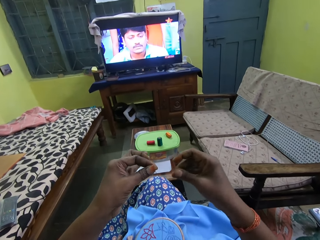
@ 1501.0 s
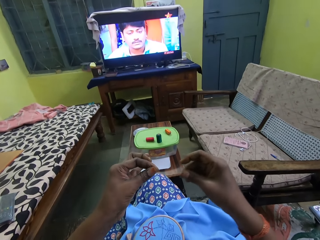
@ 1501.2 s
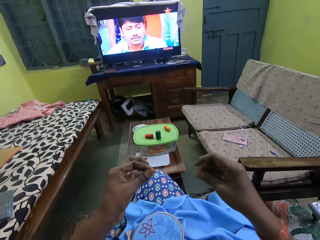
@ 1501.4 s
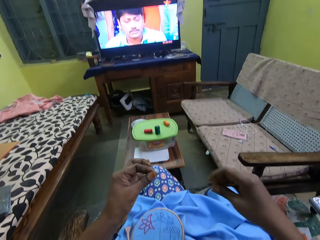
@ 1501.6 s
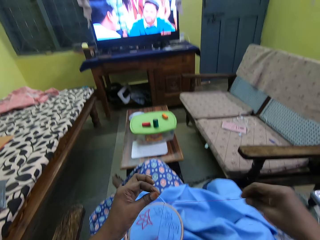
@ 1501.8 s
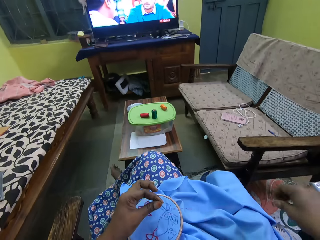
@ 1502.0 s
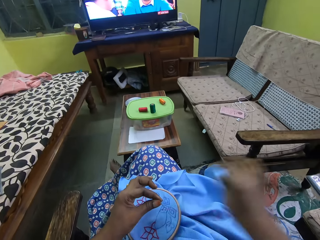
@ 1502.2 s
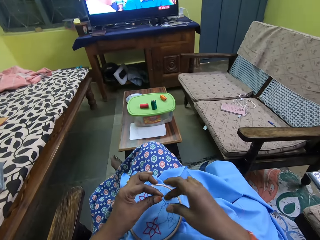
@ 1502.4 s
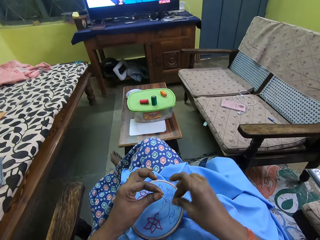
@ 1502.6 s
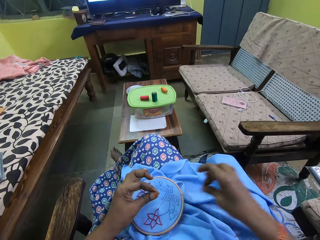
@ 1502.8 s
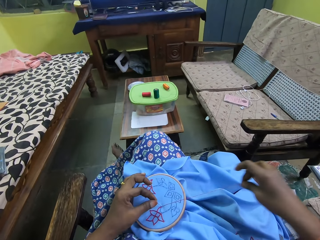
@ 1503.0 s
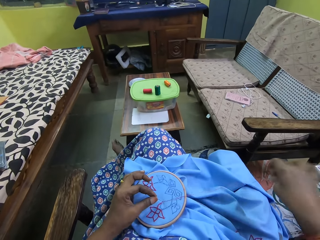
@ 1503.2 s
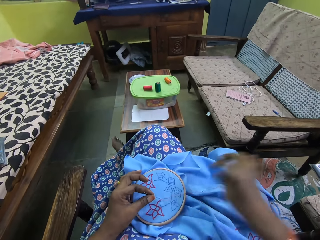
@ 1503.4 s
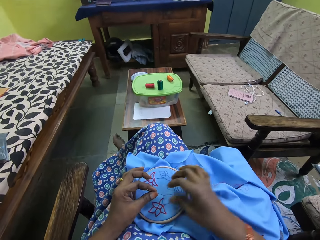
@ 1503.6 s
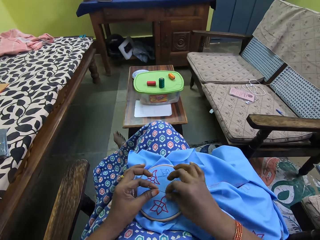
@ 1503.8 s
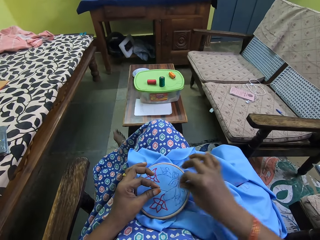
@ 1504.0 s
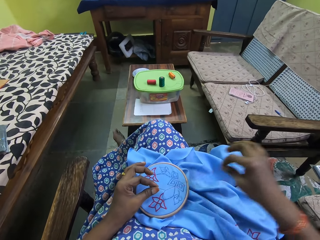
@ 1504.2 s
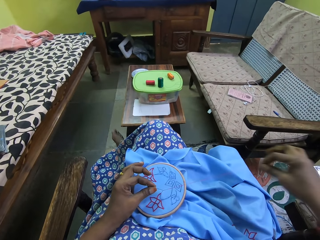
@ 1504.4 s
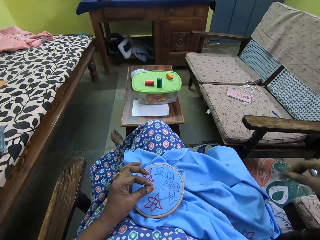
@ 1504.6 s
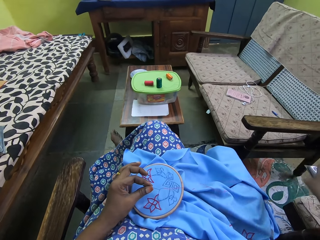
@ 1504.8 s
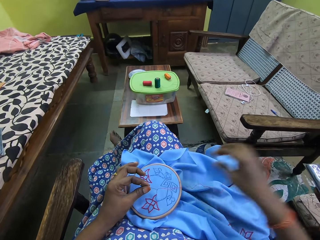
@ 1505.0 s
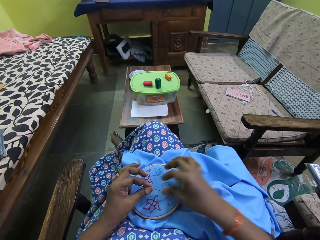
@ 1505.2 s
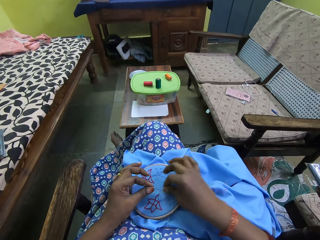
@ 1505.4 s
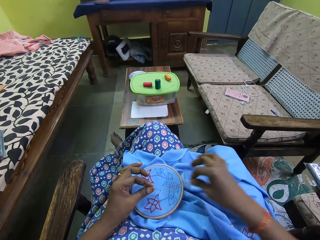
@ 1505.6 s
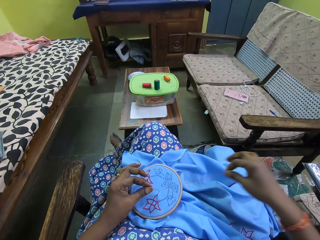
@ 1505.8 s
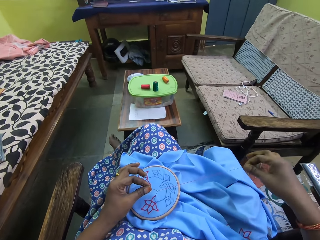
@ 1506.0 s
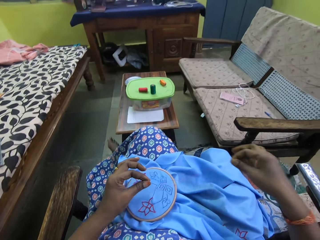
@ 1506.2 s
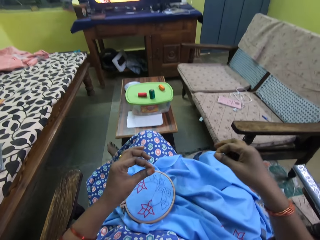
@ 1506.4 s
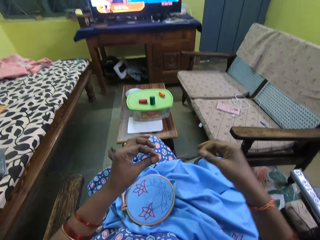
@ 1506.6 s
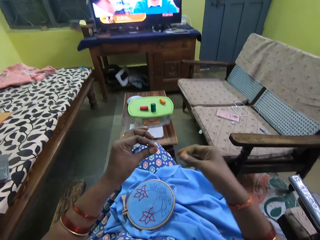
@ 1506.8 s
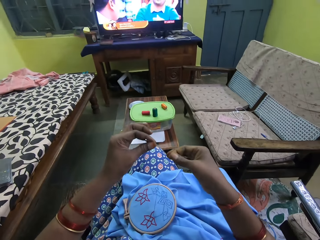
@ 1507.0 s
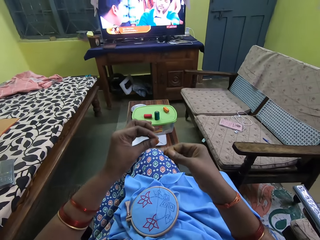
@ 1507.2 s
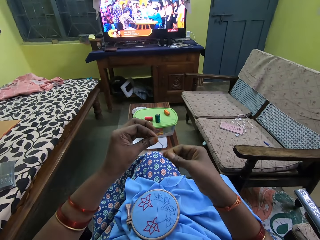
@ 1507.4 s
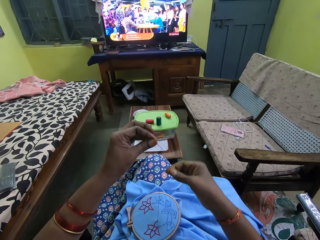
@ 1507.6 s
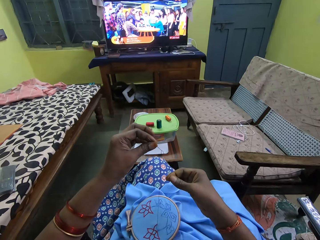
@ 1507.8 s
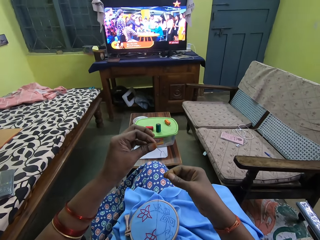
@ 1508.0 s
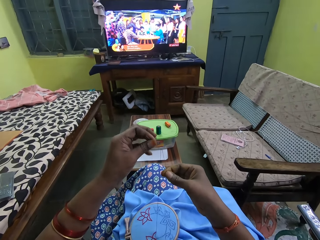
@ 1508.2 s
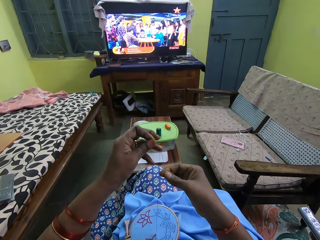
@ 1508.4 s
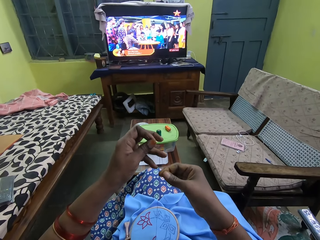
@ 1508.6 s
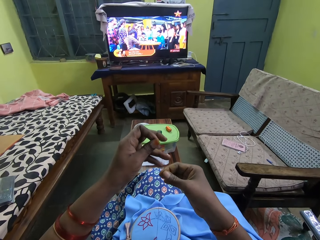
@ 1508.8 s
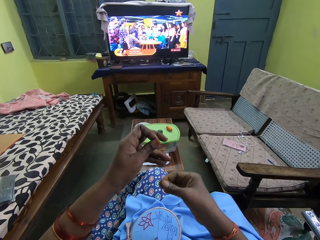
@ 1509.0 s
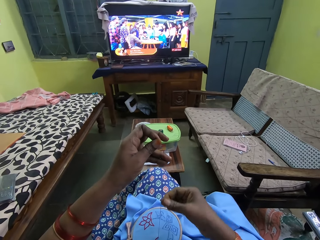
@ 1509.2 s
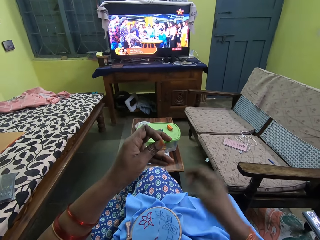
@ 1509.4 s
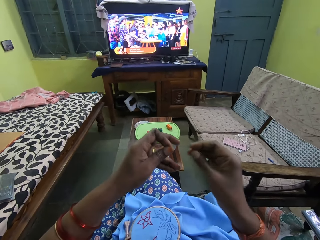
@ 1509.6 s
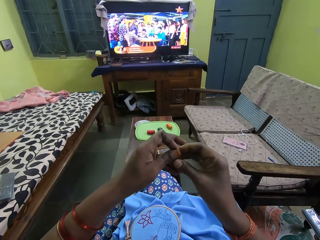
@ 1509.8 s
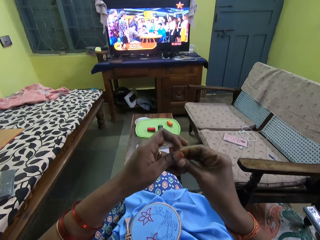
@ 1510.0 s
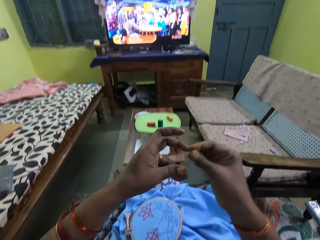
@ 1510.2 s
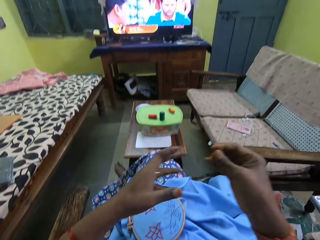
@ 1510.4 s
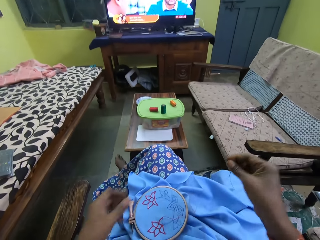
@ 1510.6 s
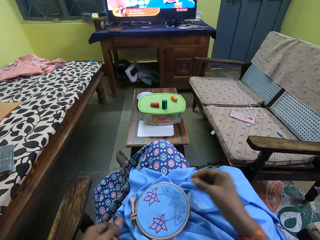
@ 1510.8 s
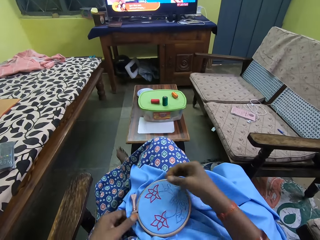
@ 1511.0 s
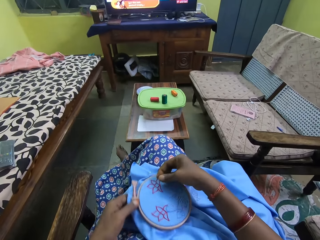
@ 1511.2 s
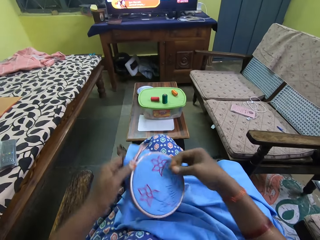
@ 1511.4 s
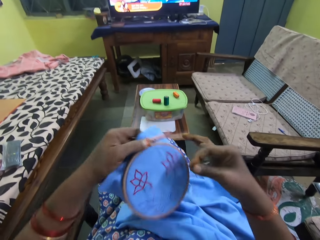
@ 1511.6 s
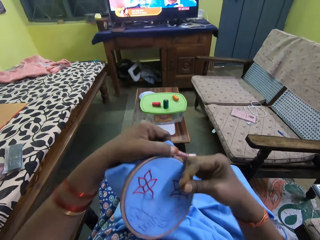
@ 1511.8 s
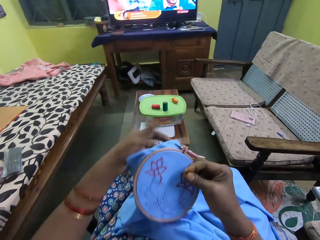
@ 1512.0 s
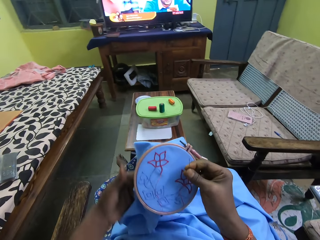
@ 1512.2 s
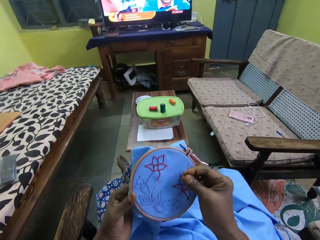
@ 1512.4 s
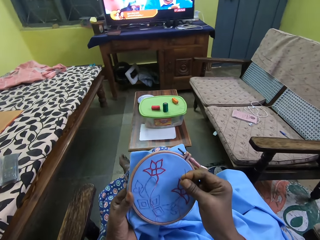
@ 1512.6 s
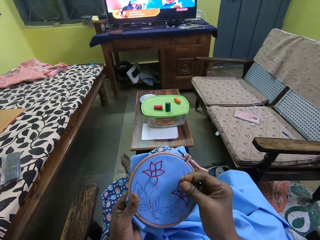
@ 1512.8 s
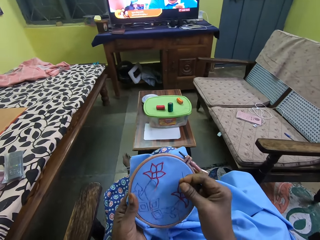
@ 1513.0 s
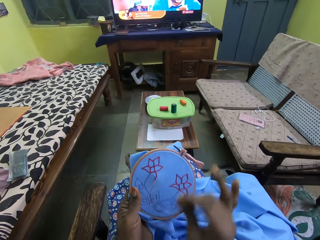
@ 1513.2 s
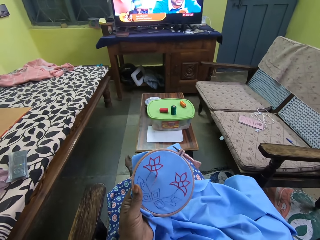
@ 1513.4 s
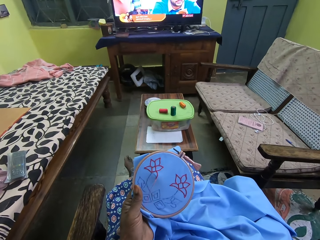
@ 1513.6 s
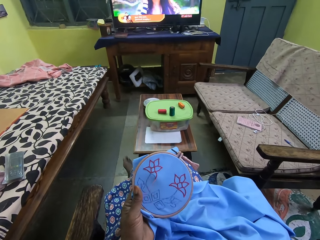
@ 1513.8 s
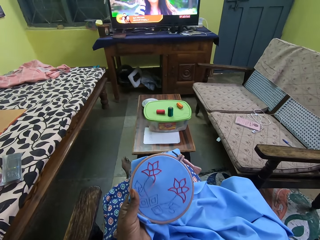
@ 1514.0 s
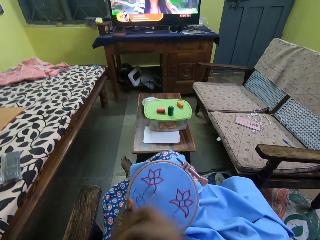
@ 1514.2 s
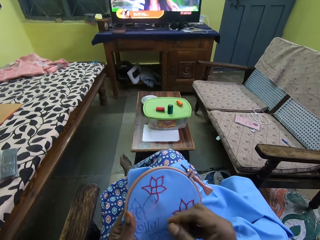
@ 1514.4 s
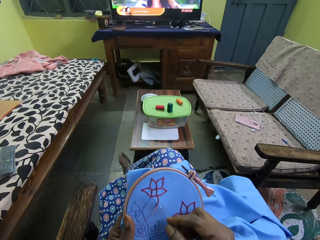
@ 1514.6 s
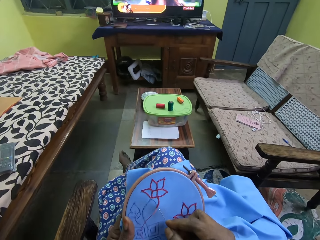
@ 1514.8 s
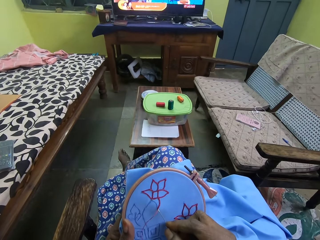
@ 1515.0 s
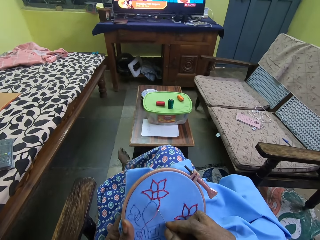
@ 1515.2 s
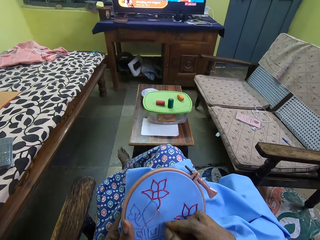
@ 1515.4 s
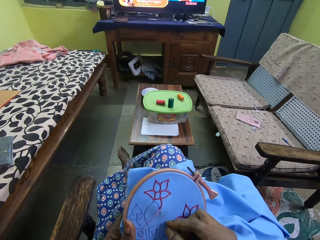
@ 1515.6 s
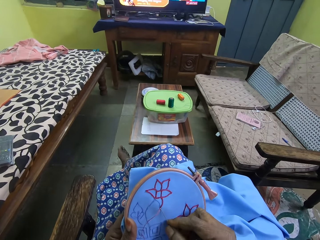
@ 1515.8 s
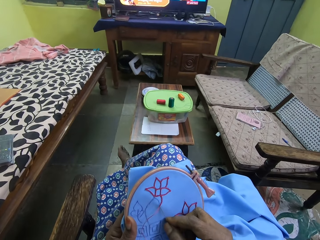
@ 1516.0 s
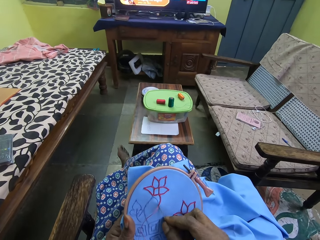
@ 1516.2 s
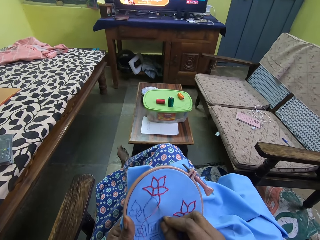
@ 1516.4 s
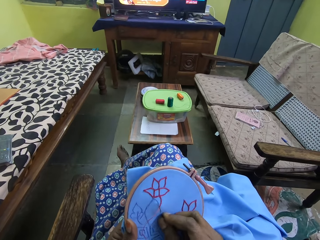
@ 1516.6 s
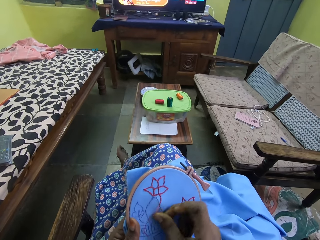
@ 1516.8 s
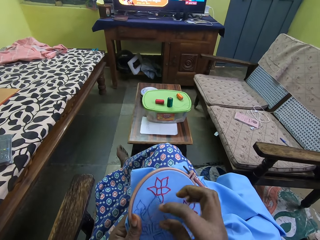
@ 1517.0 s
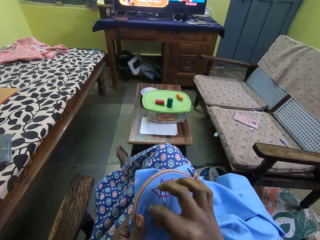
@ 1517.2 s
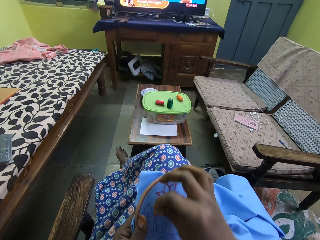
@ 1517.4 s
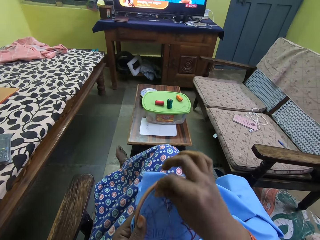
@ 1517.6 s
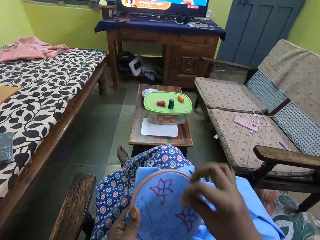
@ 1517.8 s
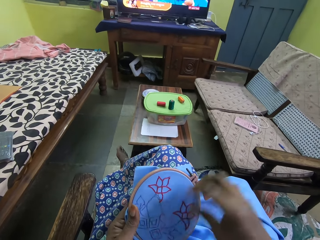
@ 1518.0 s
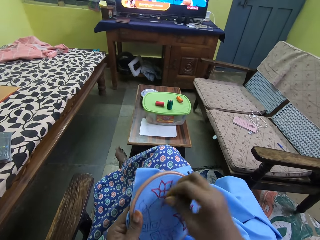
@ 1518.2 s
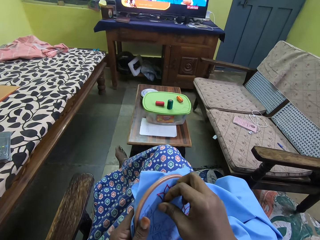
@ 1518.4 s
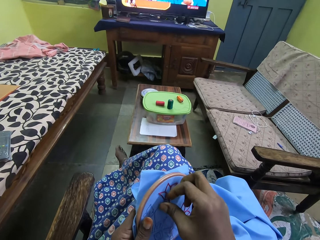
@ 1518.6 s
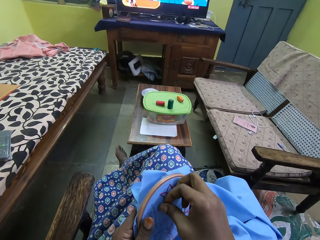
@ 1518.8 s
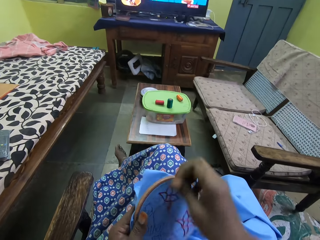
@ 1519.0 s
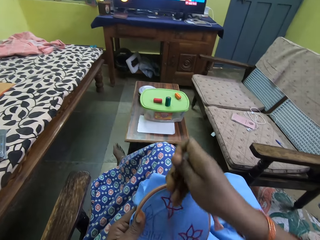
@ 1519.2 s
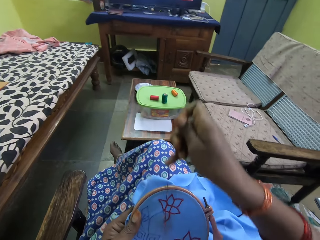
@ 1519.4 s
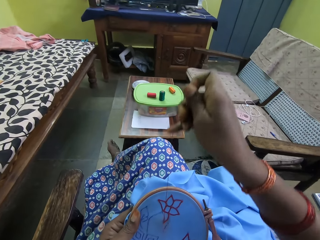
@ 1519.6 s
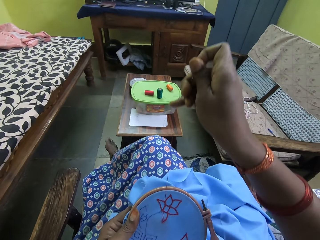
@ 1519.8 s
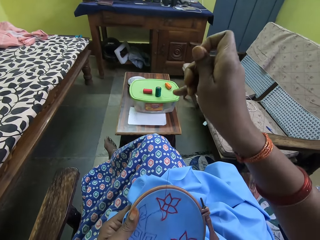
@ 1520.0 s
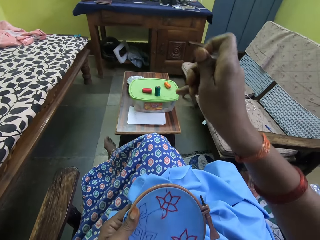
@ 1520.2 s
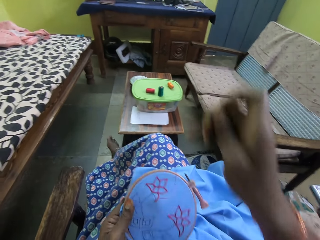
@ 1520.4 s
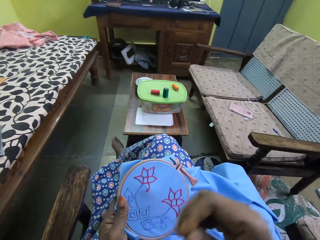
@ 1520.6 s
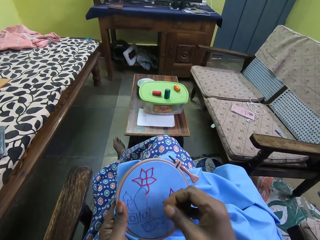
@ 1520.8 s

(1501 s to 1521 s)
The camera wearer pulls the thread in the needle in her left hand with her right hand. She pulls the thread. She passes the needle in her left hand to her right hand. She picks up the cloth on her lap with her left hand. She turns the fabric. She embroiders the cloth in her left hand with the needle in her right hand.

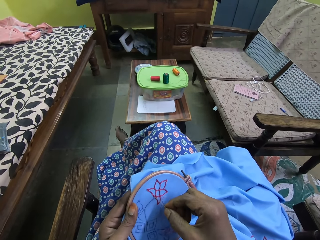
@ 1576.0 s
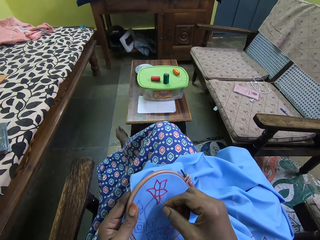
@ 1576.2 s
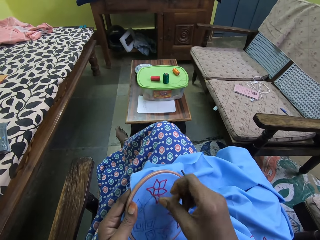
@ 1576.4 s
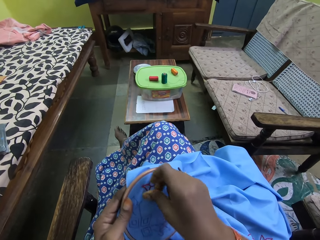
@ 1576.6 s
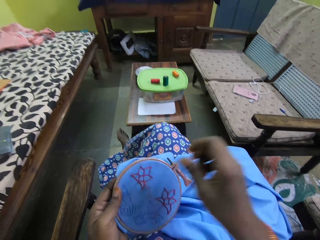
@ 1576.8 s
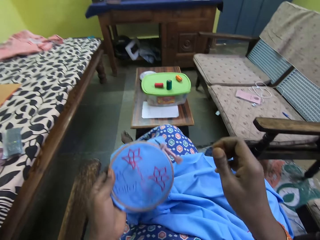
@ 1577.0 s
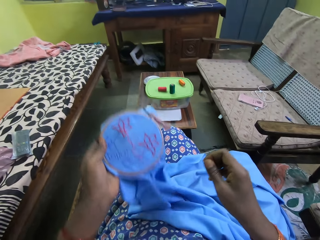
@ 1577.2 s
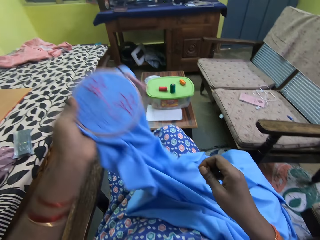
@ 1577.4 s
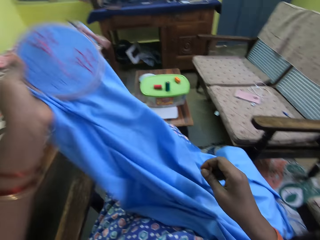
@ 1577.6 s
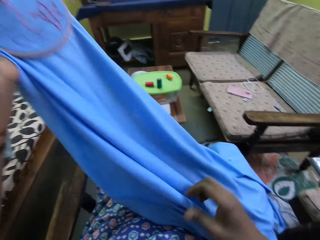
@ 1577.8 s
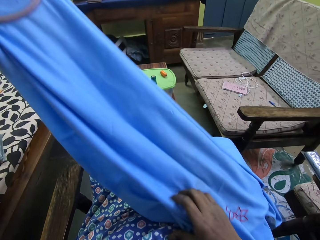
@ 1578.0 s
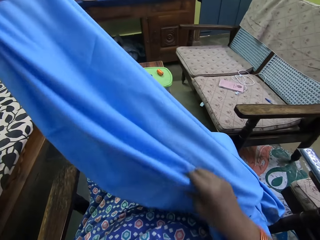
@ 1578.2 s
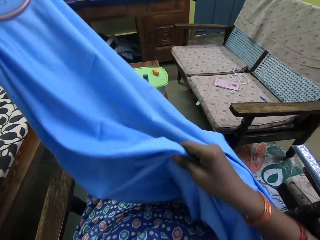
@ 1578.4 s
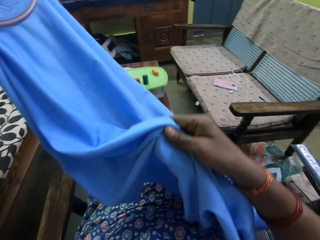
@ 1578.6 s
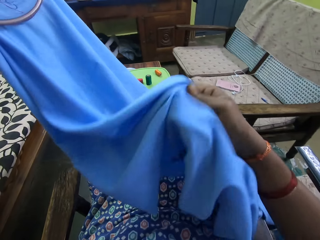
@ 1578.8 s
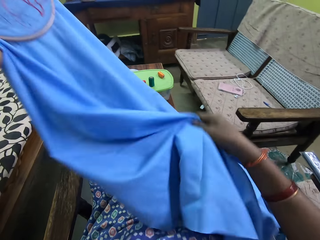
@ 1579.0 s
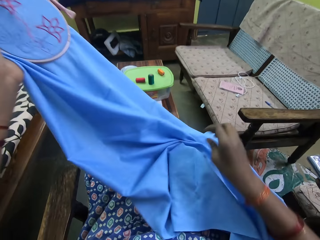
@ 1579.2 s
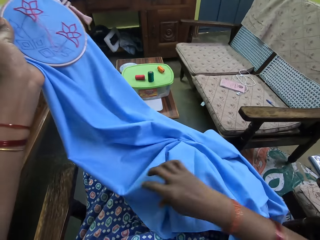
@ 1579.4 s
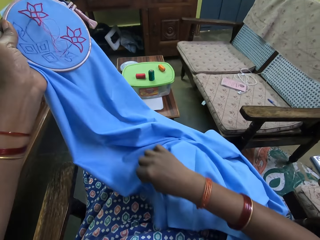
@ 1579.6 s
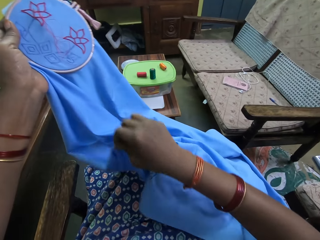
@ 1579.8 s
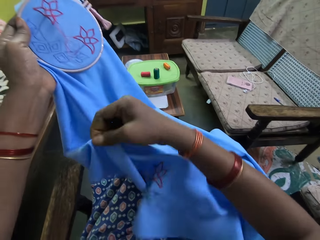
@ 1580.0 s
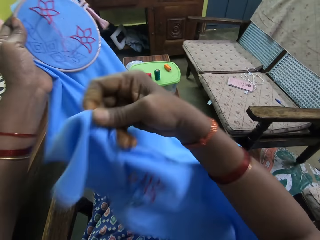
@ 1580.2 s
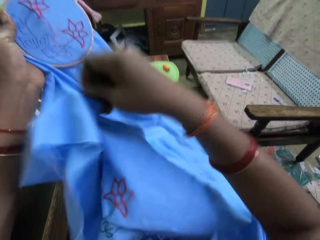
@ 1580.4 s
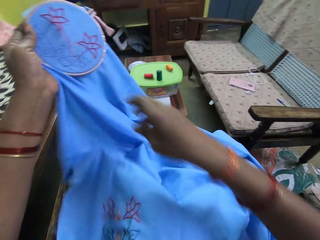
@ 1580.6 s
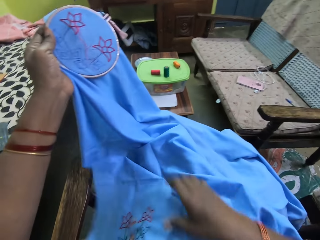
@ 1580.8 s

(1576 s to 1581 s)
The camera wearer adjusts the cloth with her right hand. She pulls the fabric.
